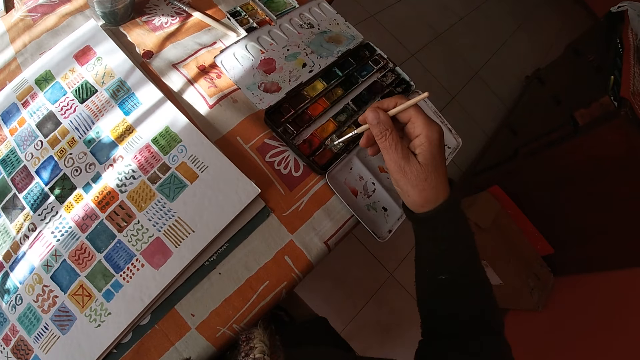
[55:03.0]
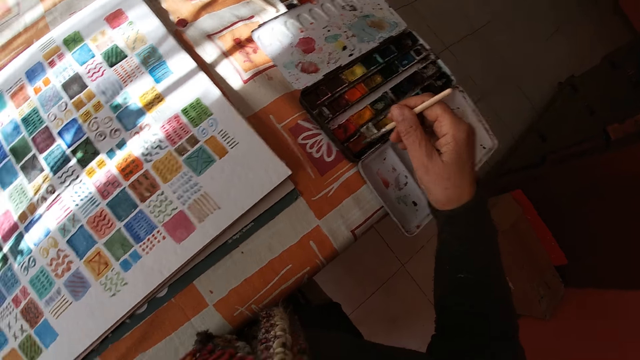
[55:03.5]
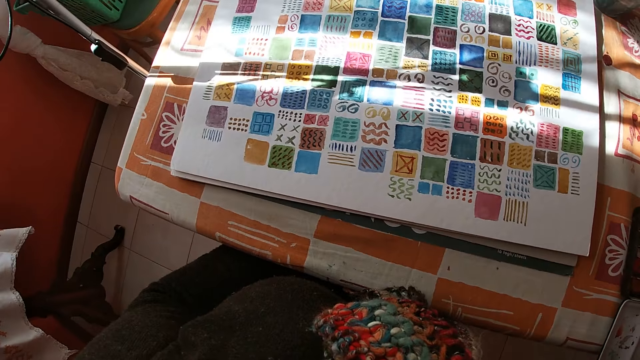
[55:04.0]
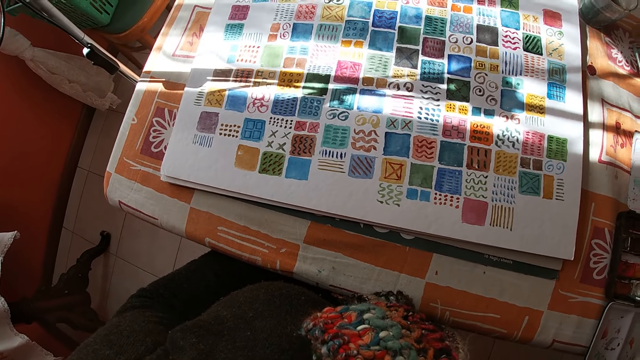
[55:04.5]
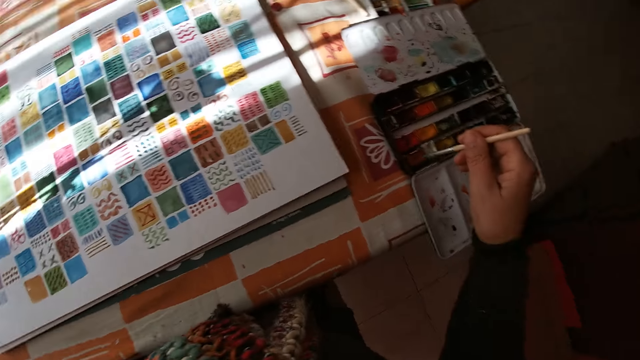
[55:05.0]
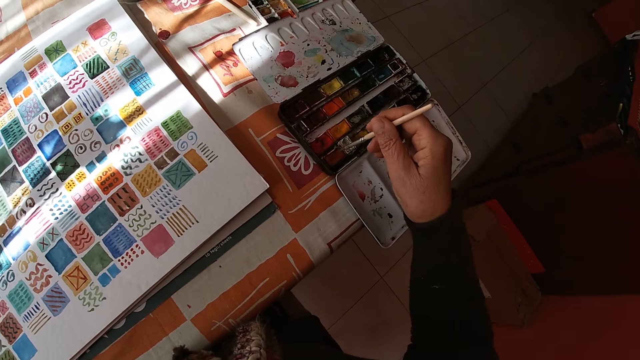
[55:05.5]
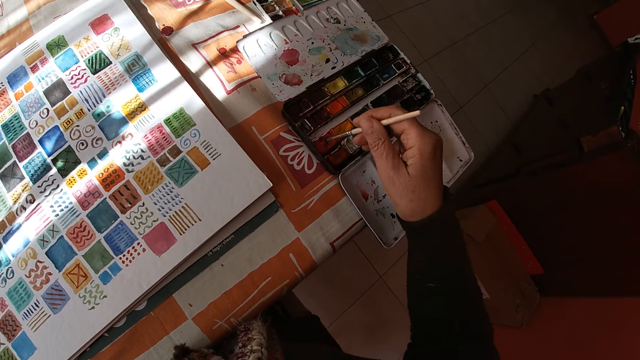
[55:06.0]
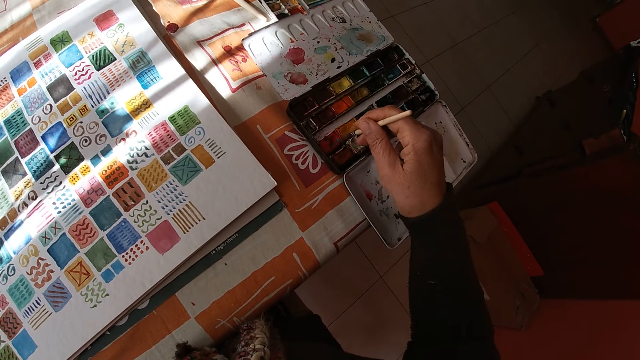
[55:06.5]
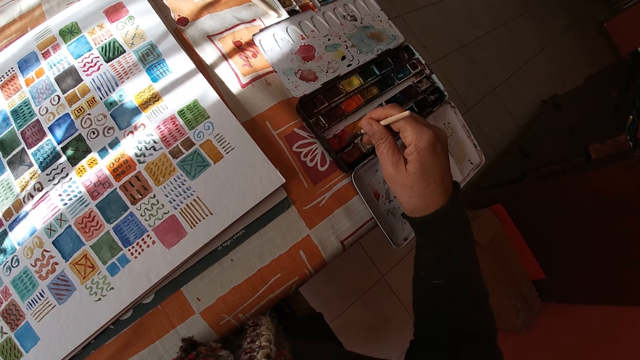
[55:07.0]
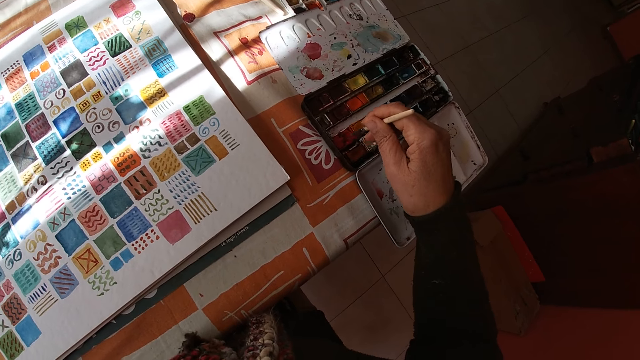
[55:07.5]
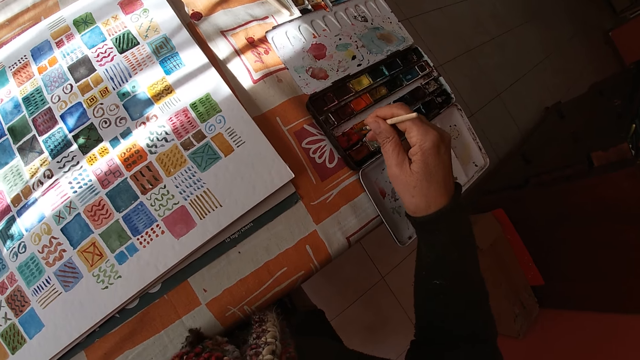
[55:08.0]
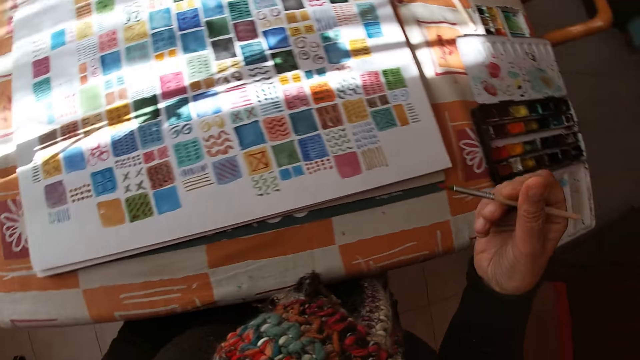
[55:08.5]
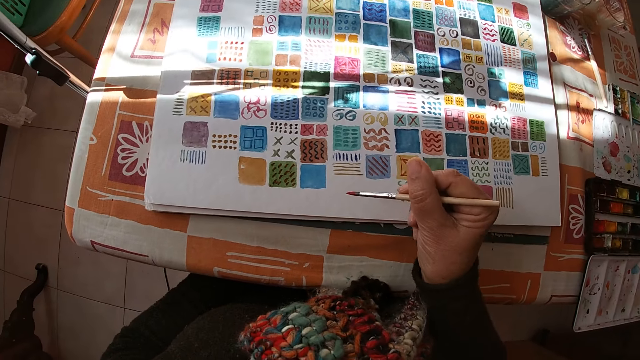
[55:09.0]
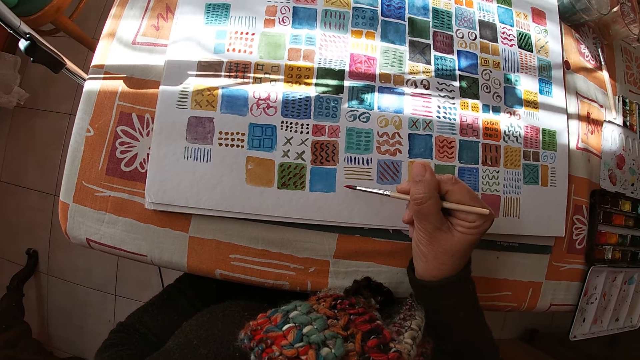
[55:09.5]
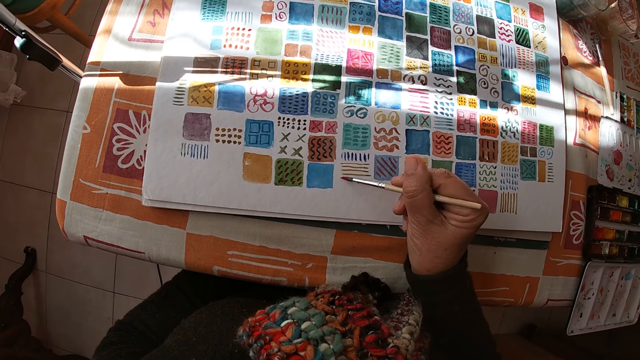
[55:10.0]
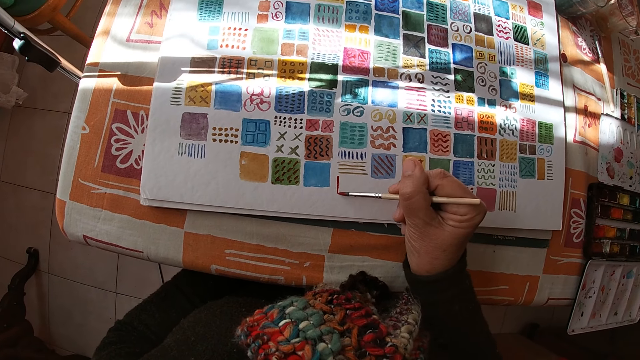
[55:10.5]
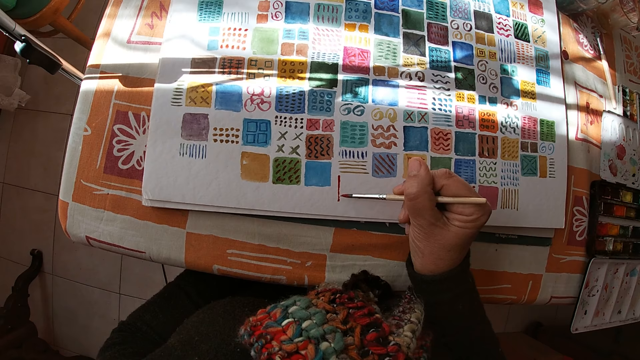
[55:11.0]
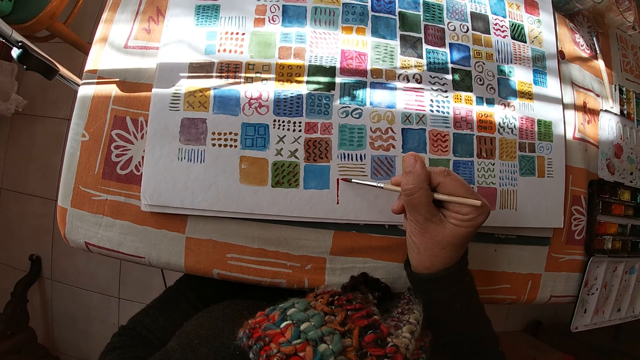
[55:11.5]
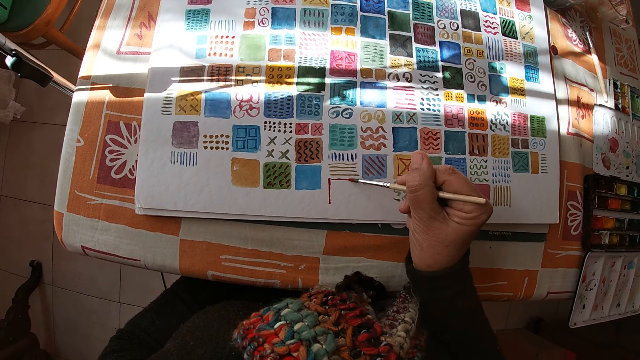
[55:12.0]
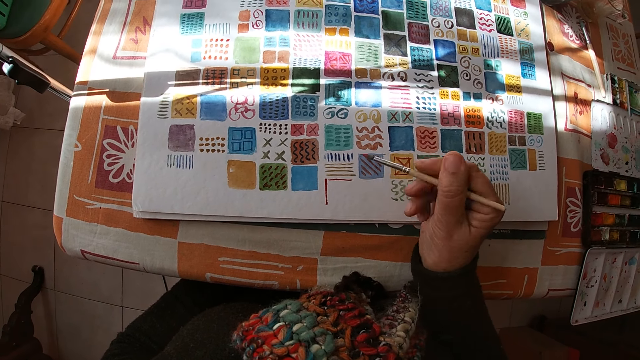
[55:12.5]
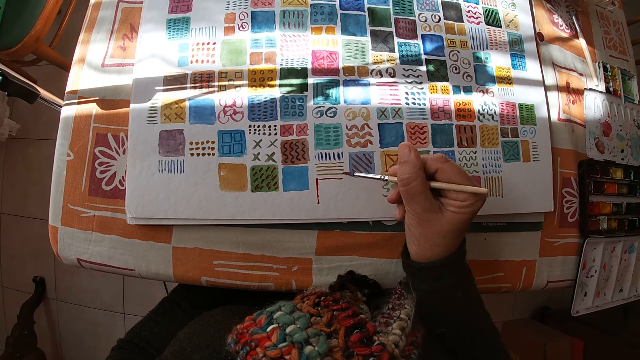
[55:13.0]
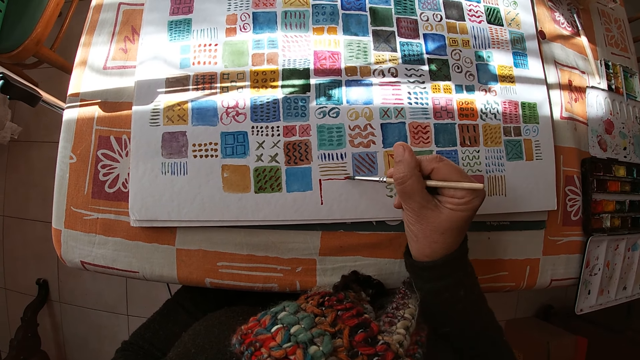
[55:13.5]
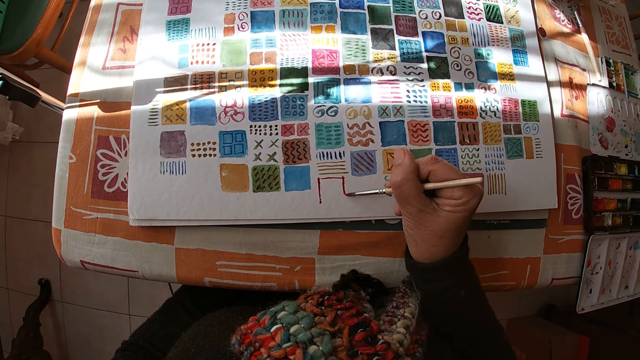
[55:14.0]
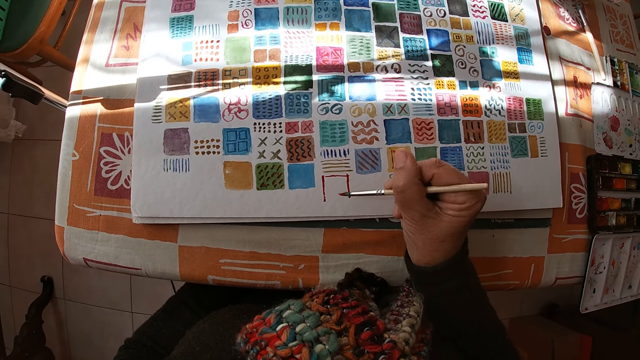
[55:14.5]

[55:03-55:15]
The camera wearer dips the paint brush into the color palette on the table with her right hand. She looks at the drawing. She applies the paint on the brush. She holds the paint brush. She paints on the canvas pad on the table with the paint brush in her right hand.

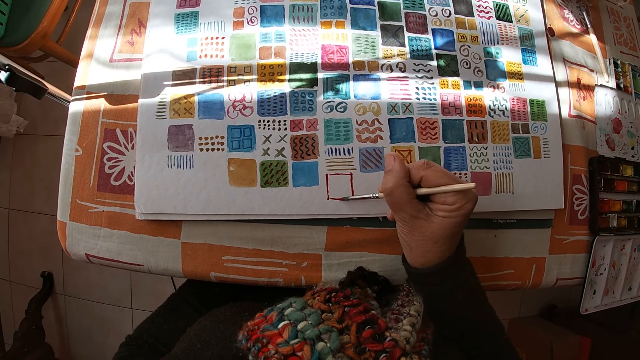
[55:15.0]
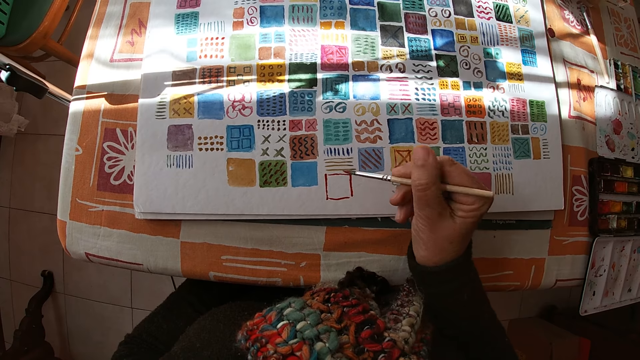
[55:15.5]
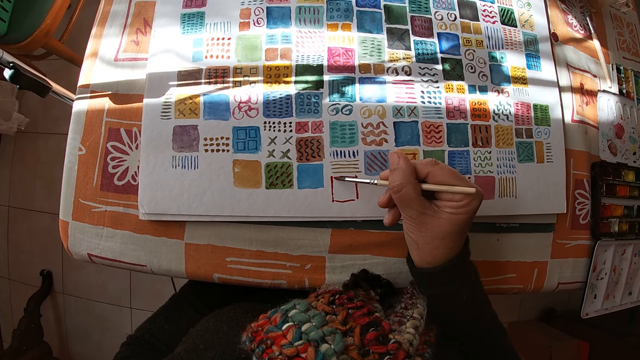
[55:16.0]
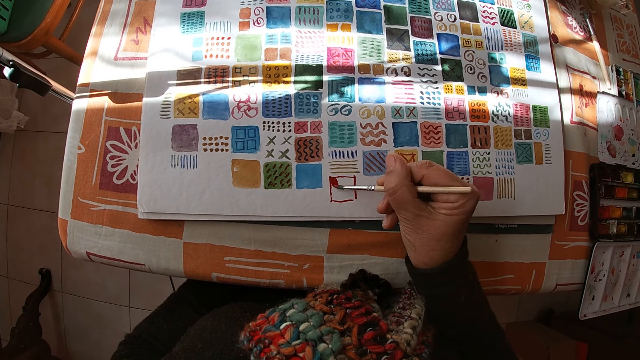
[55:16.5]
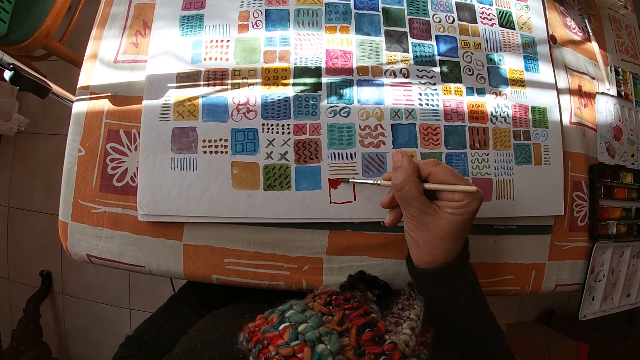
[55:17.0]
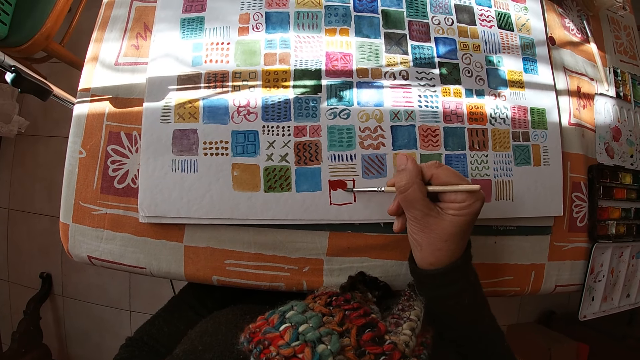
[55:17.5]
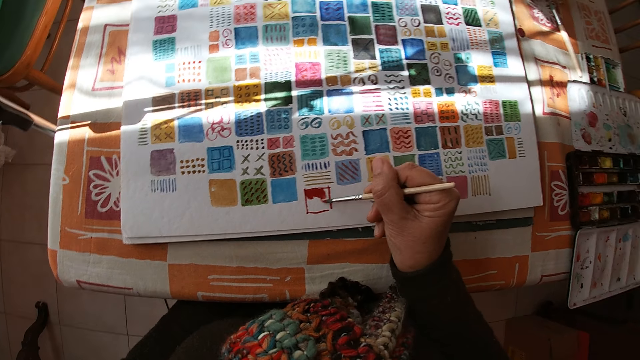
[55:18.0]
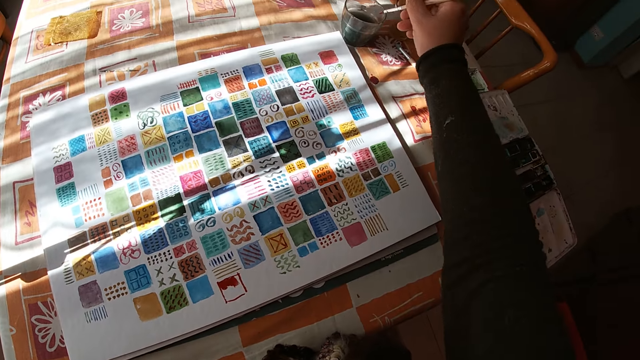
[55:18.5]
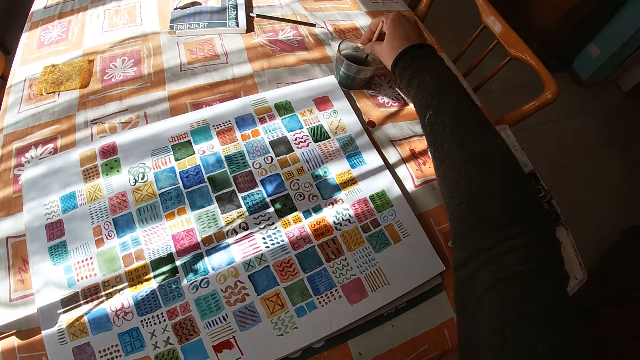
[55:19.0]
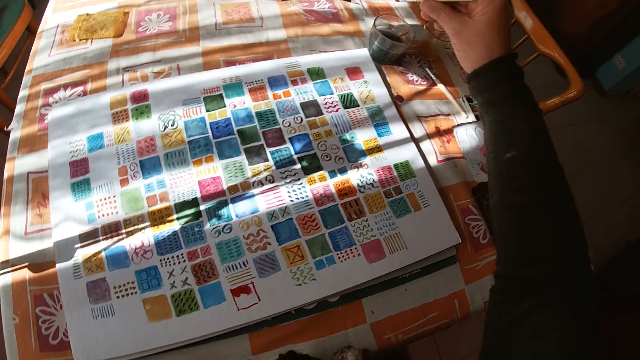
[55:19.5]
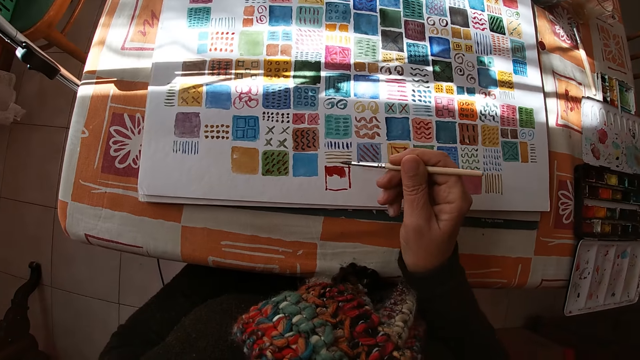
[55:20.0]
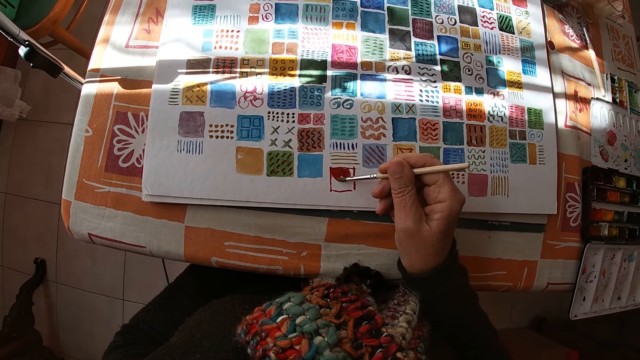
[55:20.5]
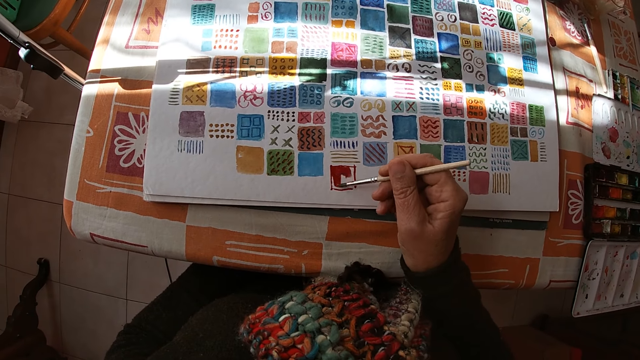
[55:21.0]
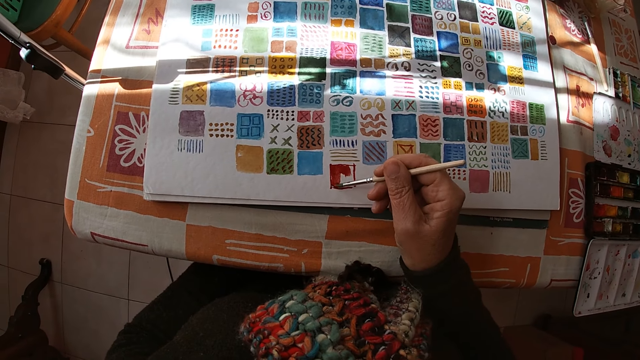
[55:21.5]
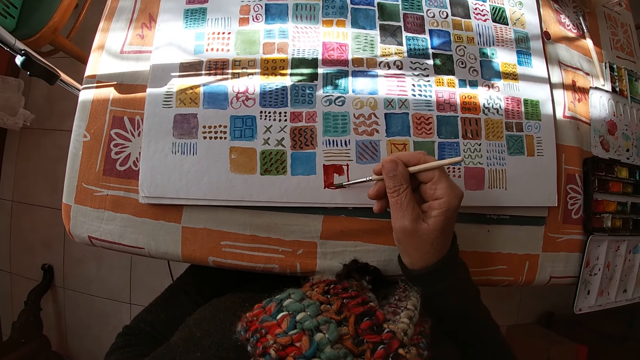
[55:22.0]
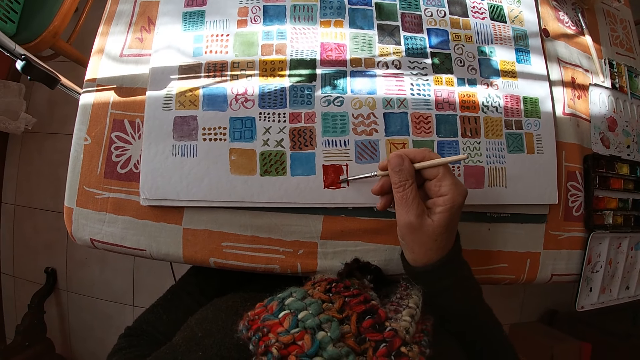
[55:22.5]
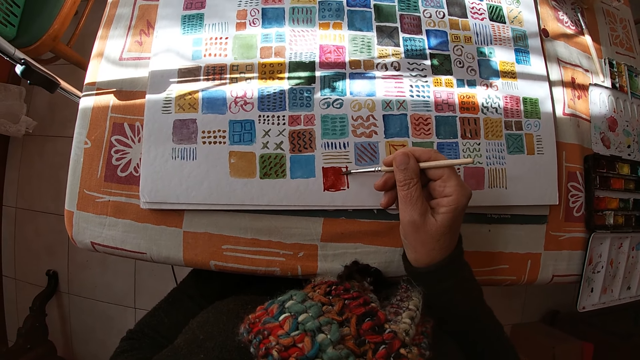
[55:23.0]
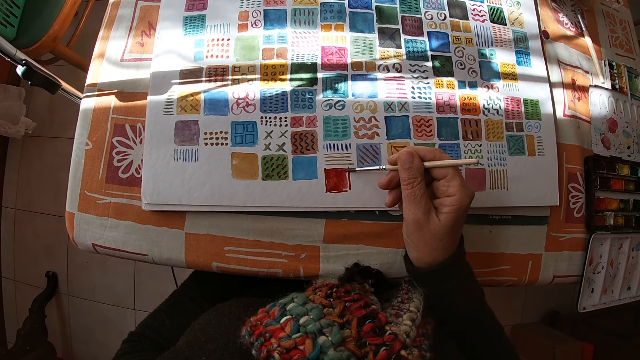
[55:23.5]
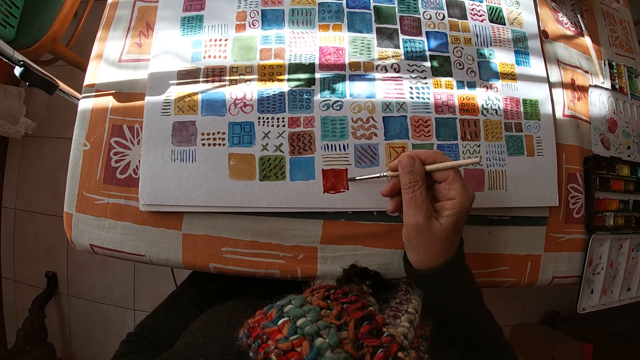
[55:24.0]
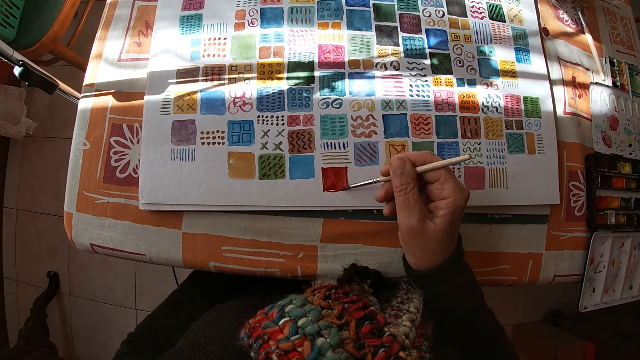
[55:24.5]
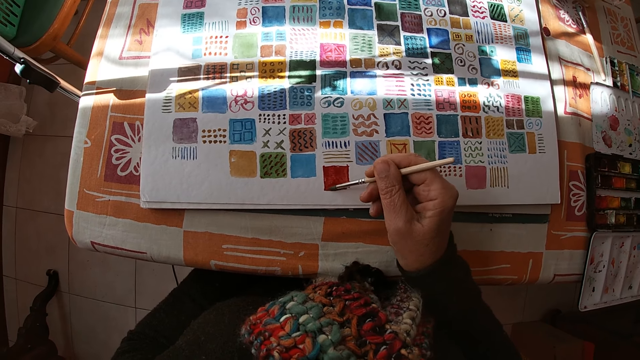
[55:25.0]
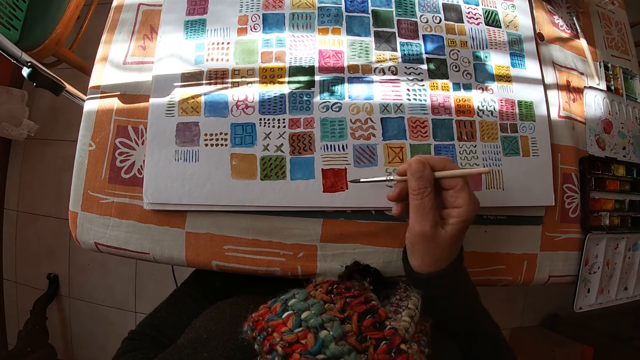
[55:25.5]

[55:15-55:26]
The camera wearer dips the paint brush in the bowl of water on the table with her right hand. She paints on the canvas pad on the table with the paint brush in her right hand.
